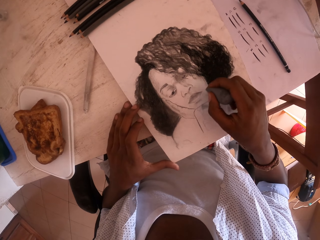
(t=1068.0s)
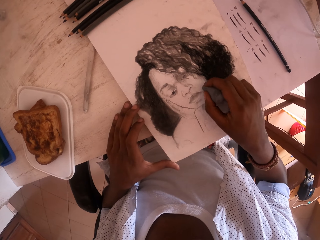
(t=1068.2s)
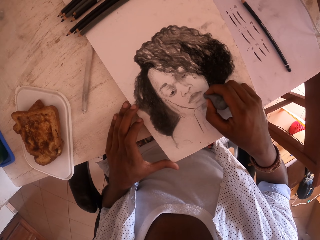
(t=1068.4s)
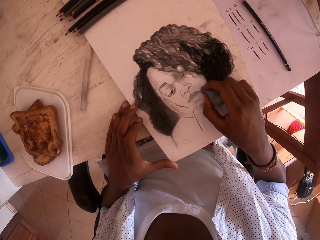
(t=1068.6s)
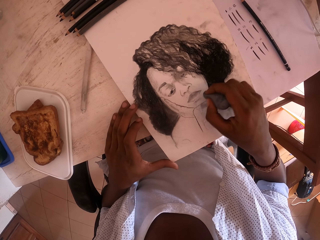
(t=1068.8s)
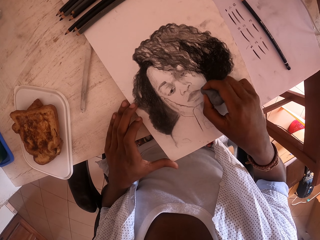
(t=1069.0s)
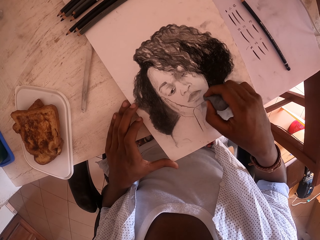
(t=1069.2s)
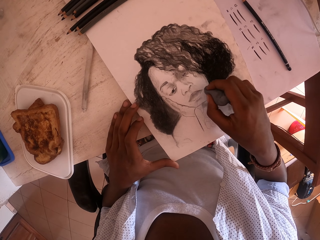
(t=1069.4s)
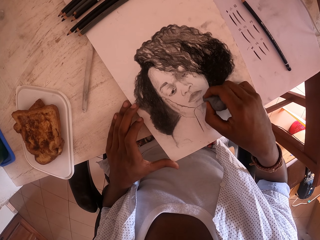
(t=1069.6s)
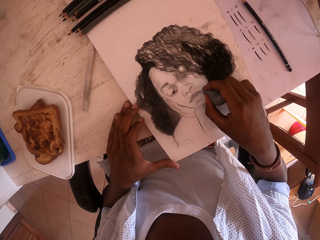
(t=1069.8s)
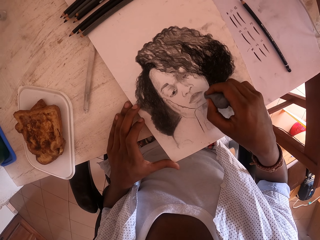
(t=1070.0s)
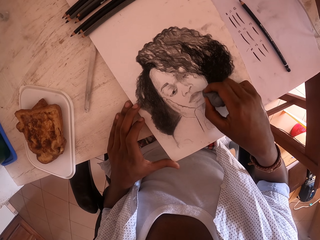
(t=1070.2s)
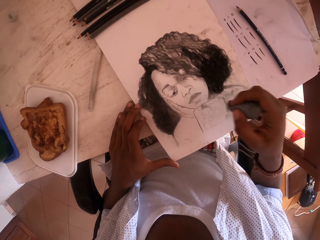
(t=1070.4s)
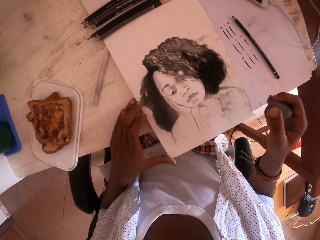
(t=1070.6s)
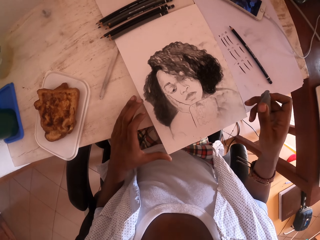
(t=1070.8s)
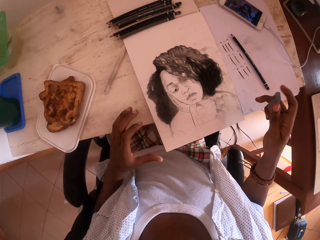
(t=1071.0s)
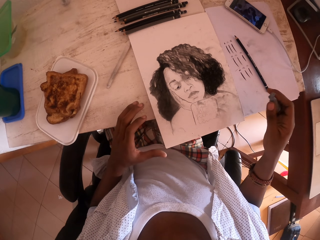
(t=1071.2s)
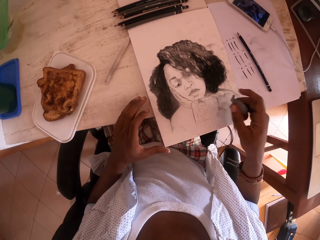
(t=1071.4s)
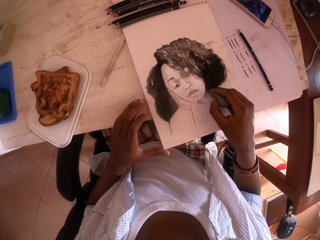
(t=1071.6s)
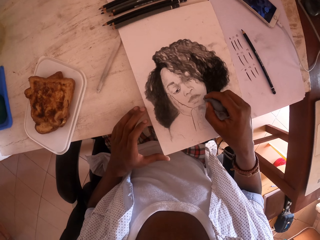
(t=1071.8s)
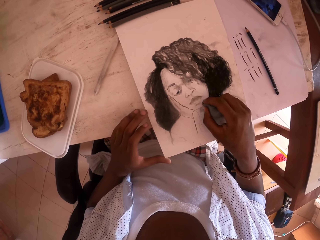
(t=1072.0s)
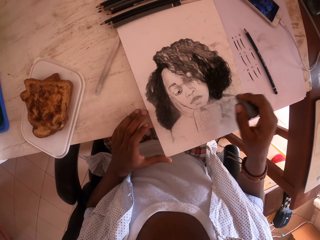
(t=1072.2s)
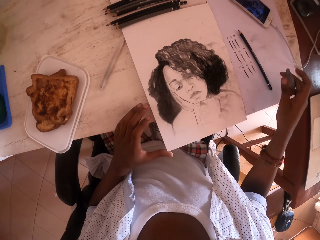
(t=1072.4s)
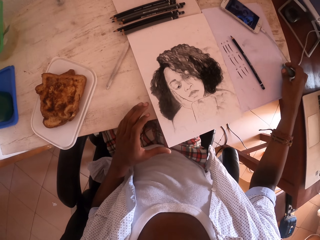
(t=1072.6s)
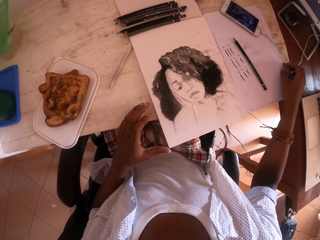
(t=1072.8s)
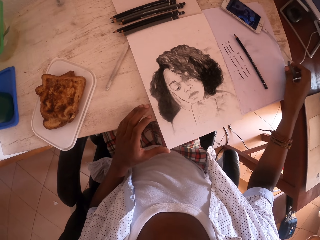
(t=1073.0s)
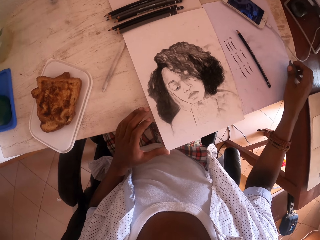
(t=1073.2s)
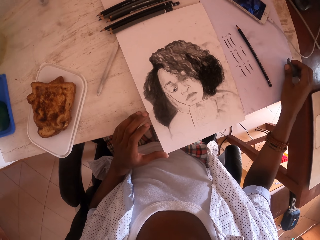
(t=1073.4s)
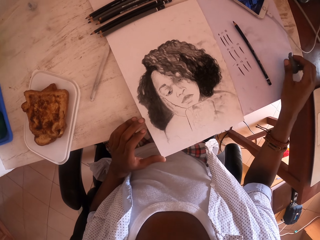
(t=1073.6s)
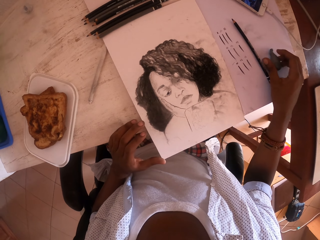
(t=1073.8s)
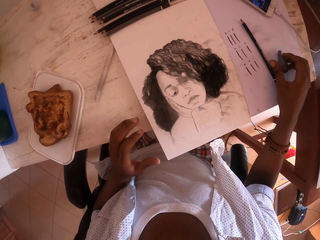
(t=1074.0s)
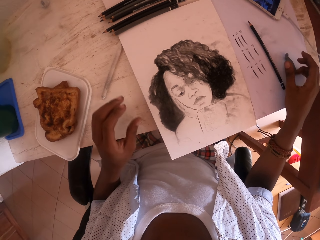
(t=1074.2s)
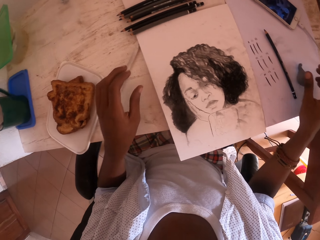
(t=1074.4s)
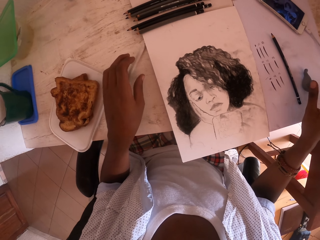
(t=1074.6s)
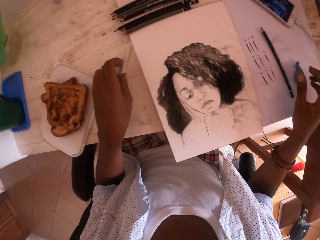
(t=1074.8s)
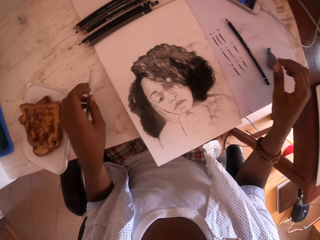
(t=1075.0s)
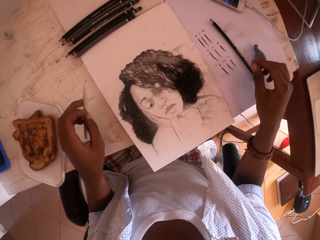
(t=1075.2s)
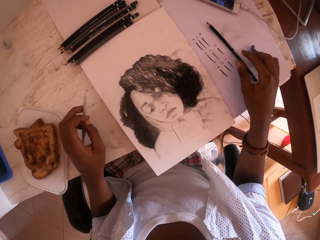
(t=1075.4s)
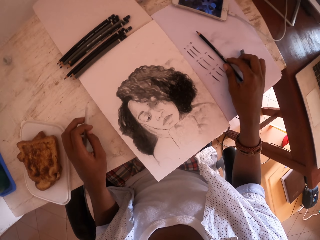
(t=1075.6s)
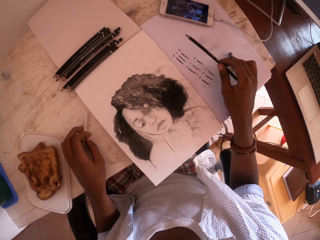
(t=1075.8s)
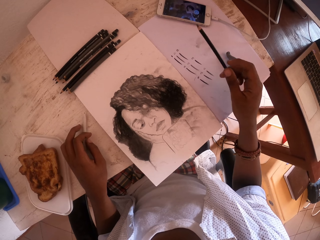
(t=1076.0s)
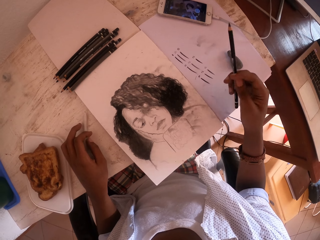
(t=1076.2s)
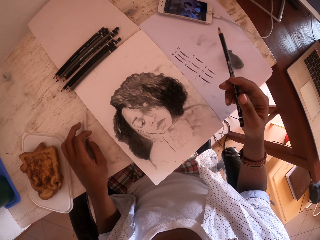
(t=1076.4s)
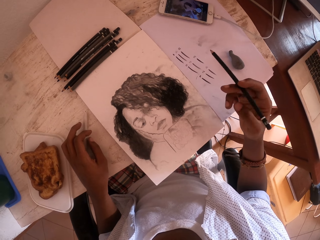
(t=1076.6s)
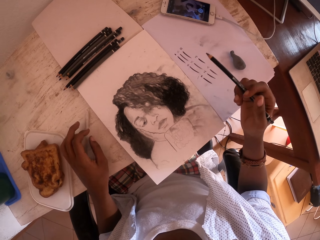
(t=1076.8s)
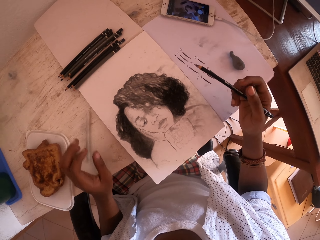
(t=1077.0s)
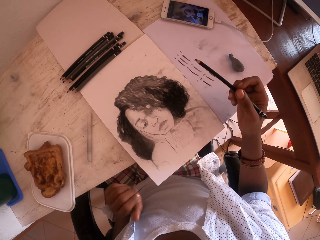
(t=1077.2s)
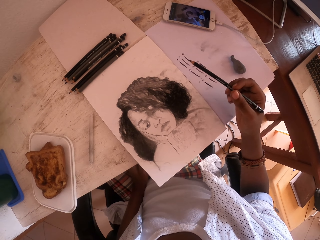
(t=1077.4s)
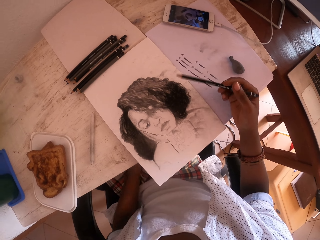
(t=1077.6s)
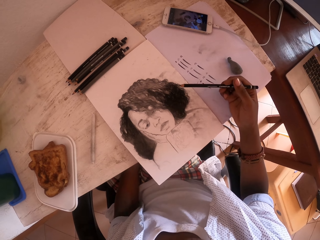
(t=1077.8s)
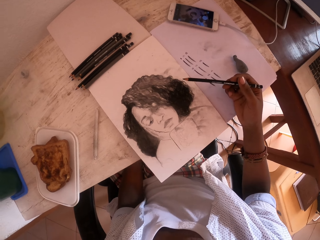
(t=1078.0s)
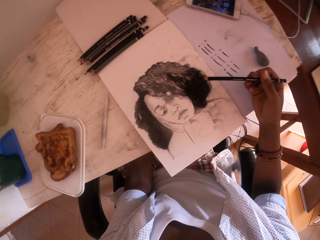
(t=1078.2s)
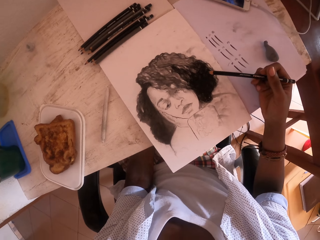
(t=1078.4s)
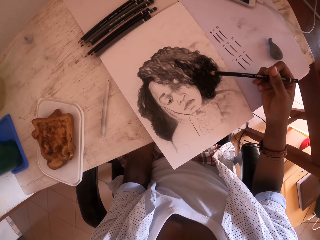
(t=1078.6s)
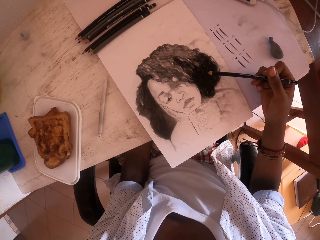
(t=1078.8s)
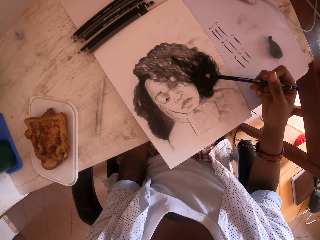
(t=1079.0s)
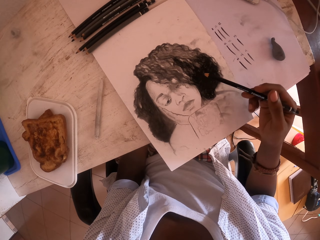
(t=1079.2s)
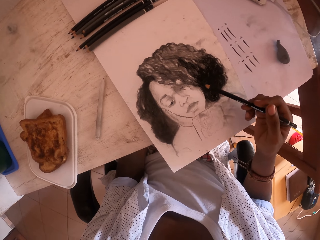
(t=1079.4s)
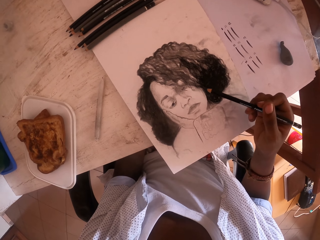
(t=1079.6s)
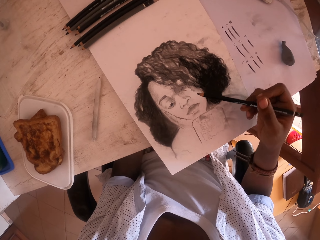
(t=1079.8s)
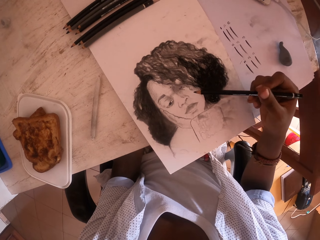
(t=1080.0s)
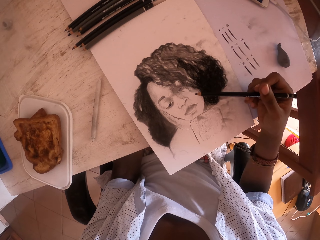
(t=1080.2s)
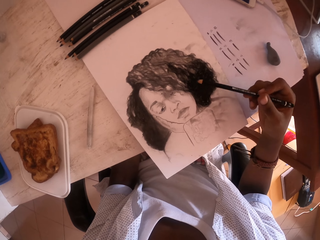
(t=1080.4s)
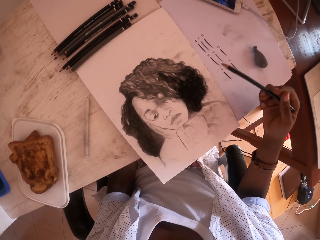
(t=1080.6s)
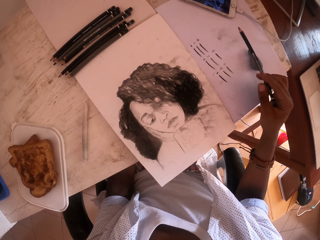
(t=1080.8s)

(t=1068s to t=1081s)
The camera wearer rubs the drawing with a rubber. He looks at the drawing. He rubs the drawing with the rubber. He puts the rubber on the table. He picks up a coloring pencil. He picks up a pencil. He puts the coloring pencil on the table. He looks at the phone. He places a hand on his lap. He looks at the drawing.

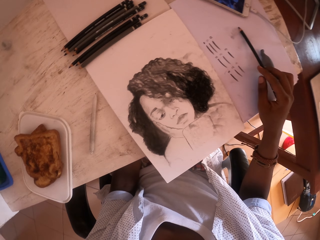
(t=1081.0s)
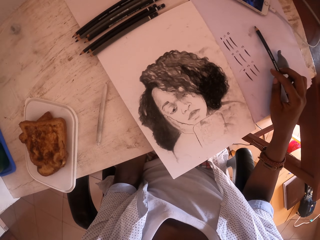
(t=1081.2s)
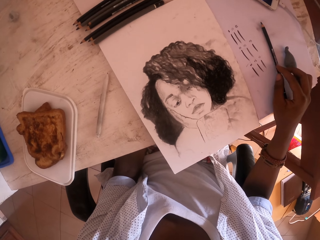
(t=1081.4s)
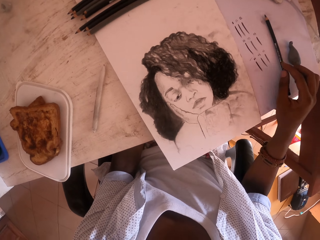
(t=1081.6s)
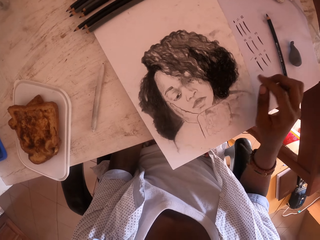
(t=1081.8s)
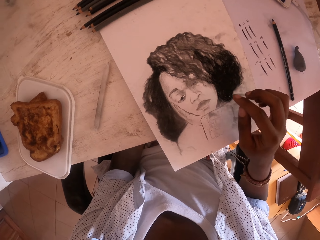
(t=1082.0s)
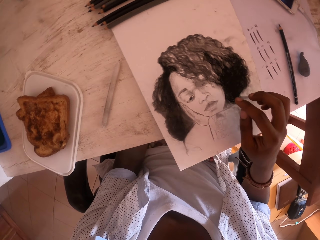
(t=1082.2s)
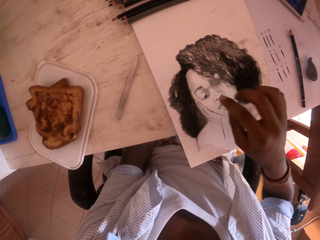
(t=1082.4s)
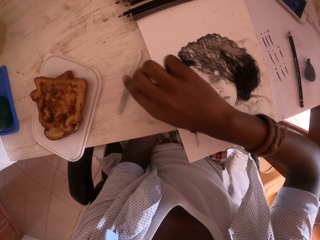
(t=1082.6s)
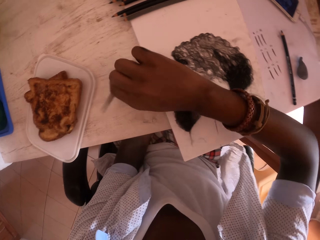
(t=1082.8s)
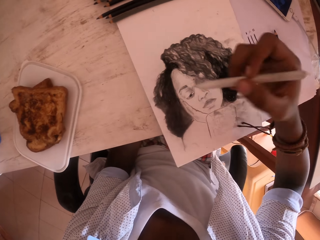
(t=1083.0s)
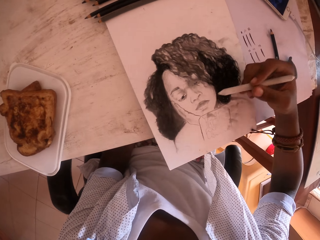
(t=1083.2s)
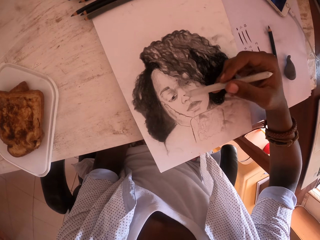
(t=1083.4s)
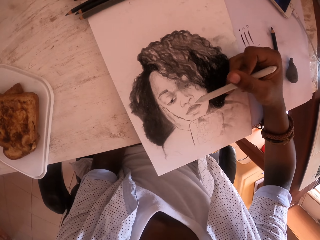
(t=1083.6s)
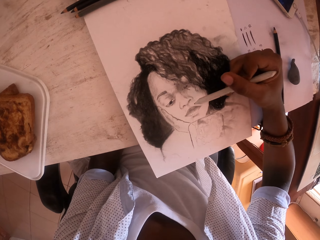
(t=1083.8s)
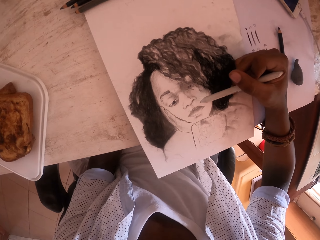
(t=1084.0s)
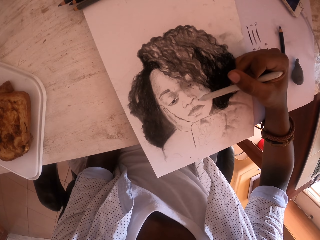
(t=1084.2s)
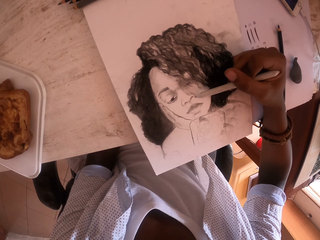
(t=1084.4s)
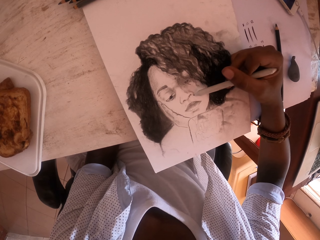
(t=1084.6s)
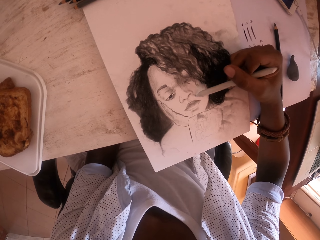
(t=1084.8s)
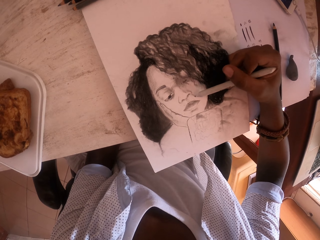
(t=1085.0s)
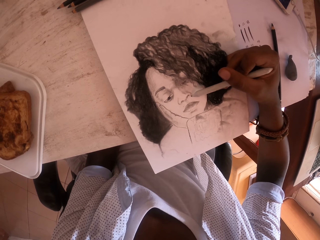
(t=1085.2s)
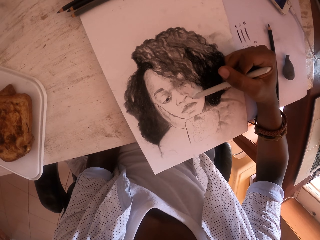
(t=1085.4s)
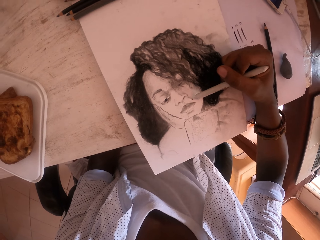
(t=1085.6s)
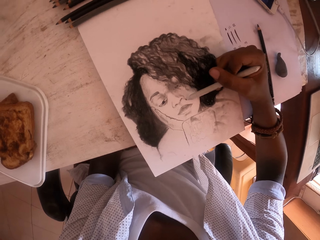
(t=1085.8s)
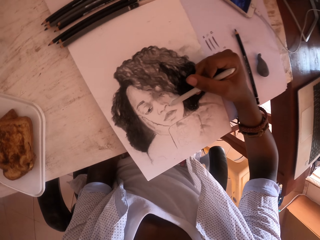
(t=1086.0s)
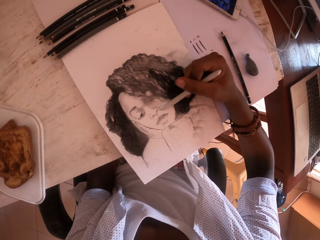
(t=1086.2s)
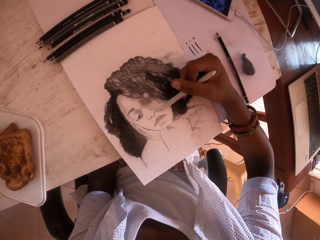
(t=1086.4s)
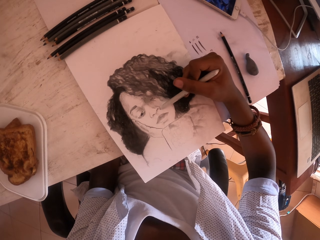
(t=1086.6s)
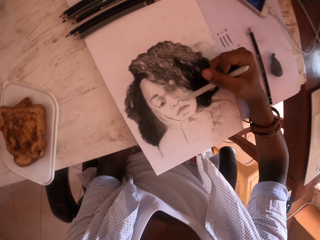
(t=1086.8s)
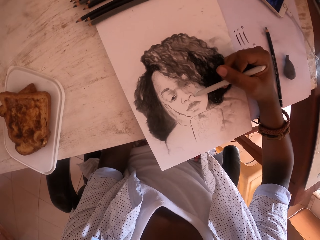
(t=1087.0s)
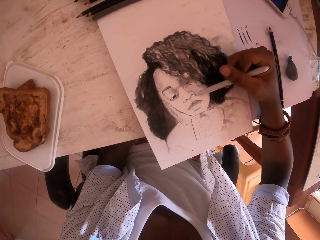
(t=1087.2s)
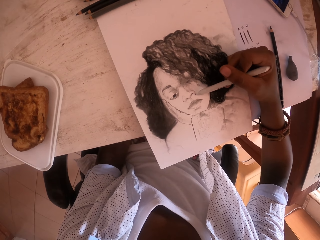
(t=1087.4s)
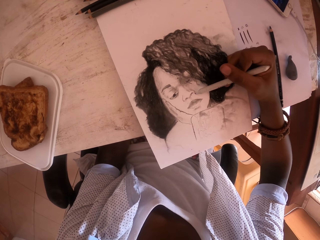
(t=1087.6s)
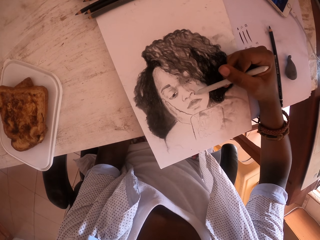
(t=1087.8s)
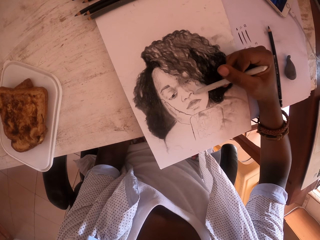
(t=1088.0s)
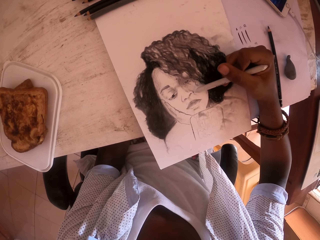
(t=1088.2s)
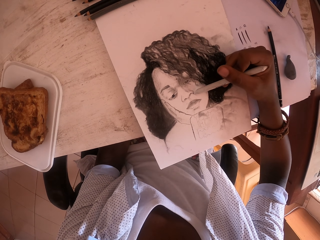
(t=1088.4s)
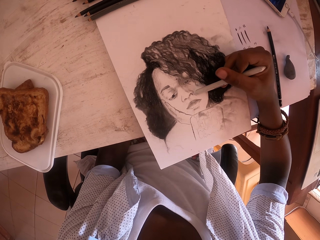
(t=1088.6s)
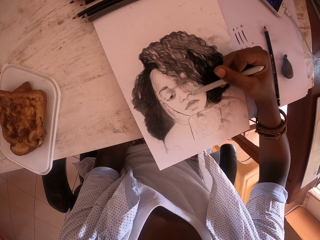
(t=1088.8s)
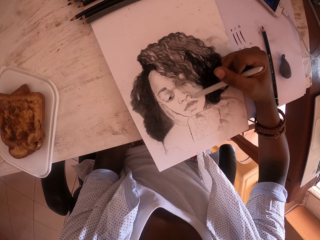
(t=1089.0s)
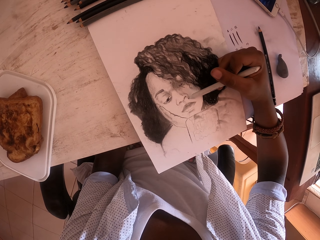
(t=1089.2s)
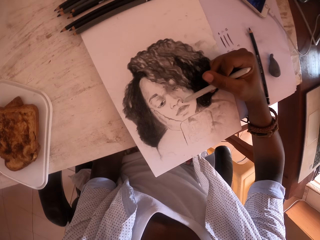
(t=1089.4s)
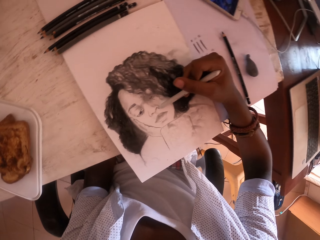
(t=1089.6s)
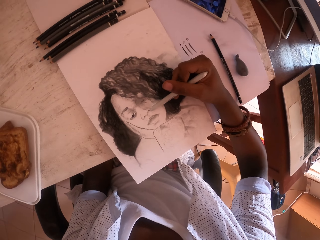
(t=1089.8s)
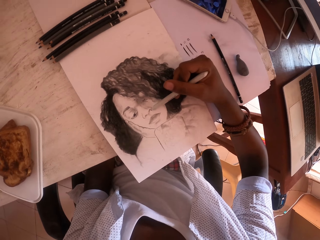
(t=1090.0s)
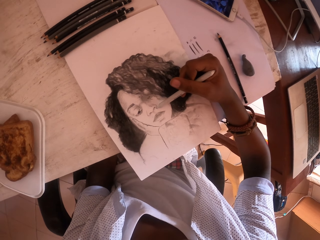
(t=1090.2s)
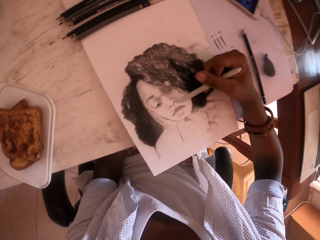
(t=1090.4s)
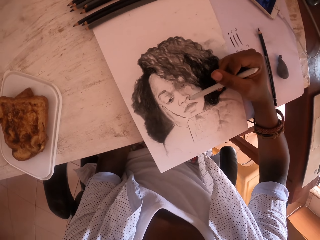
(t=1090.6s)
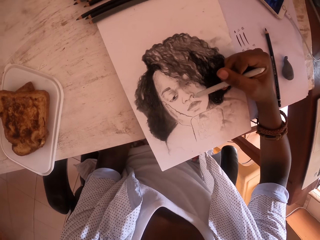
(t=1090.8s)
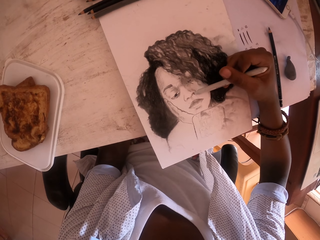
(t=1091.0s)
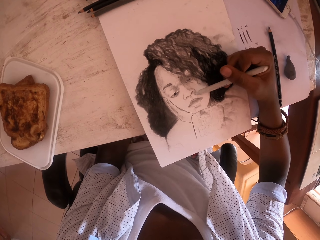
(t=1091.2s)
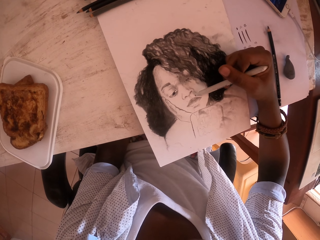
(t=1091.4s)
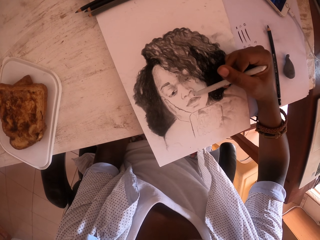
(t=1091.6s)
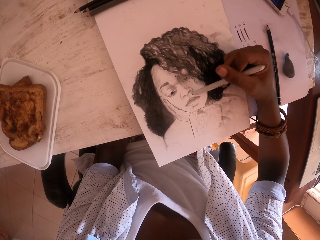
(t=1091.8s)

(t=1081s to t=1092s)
The camera wearer puts the pencil on the table. They look at the drawing. They pick up a coloring pencil. They move the pencil. They color the drawing. They look at the phone. They color the drawing with the coloring pencil. They look at the phone. They color the drawing with the coloring pencil.
